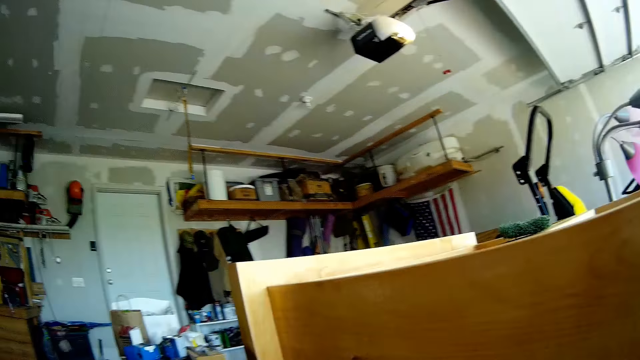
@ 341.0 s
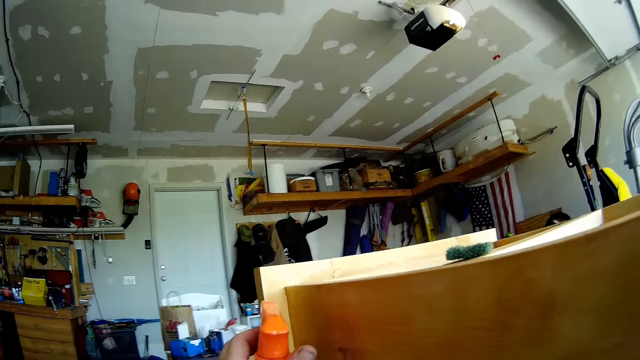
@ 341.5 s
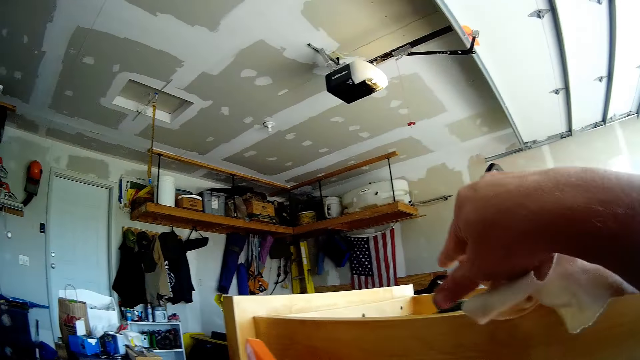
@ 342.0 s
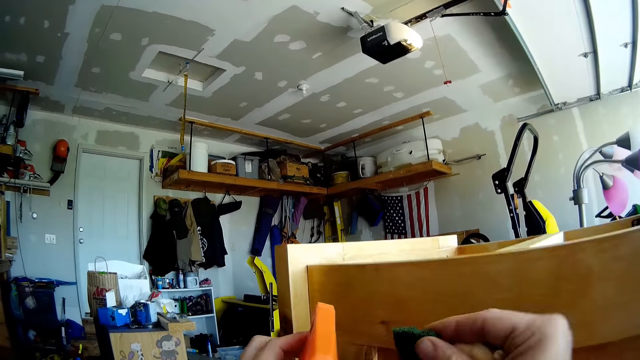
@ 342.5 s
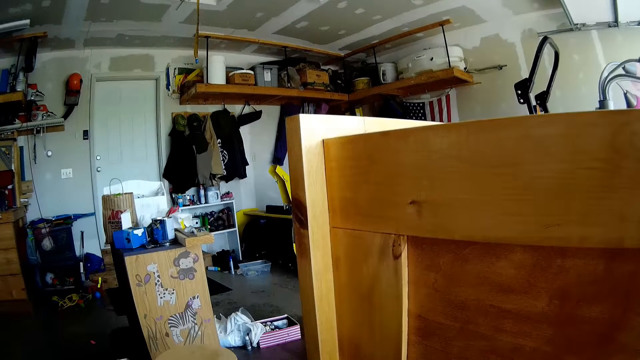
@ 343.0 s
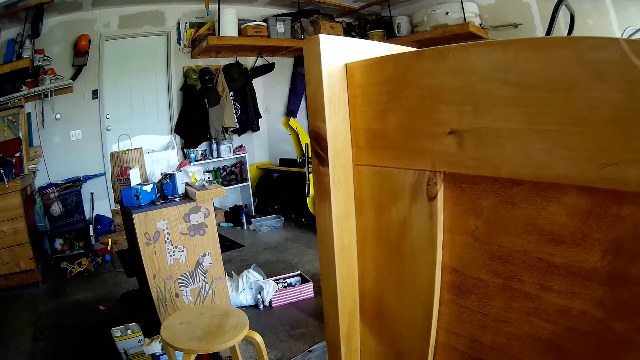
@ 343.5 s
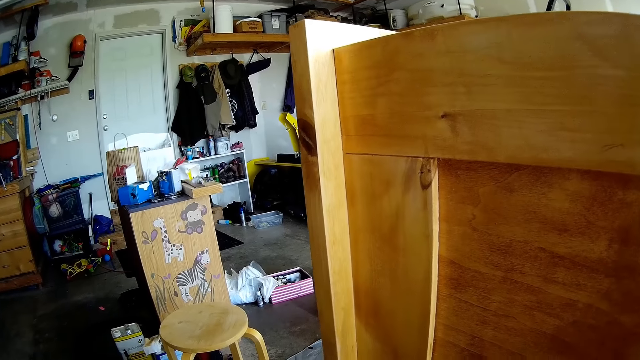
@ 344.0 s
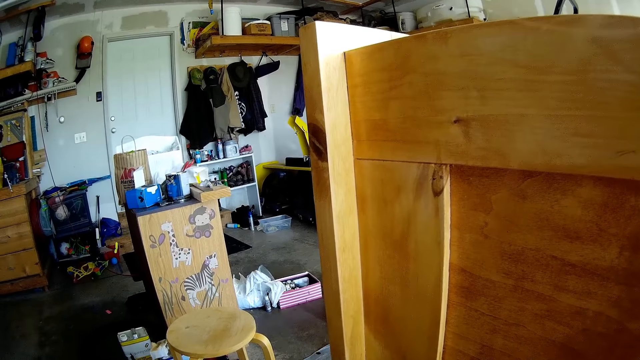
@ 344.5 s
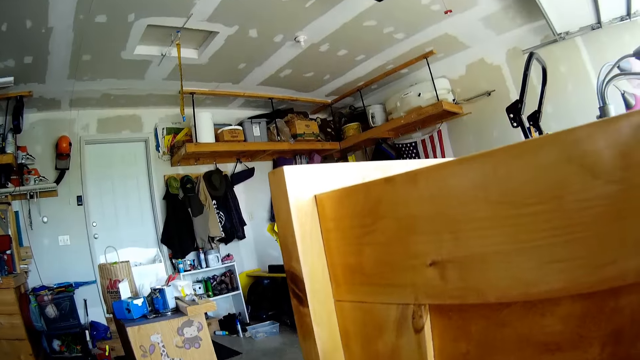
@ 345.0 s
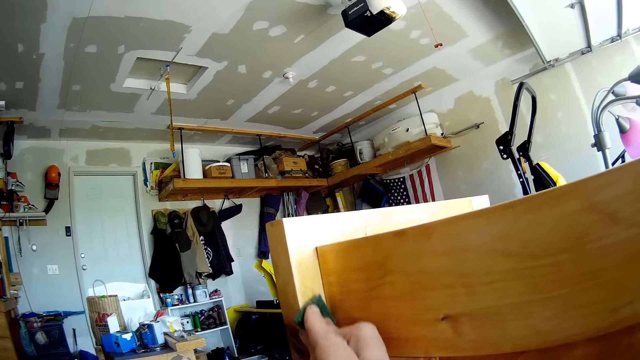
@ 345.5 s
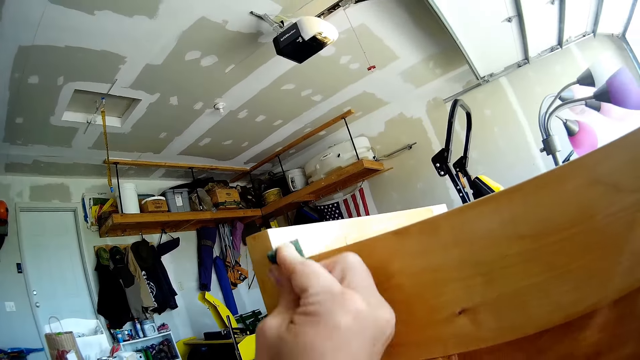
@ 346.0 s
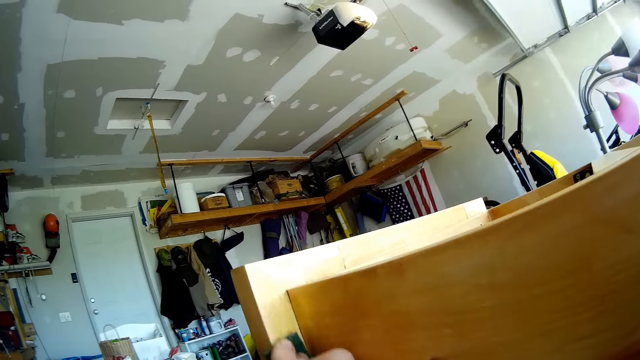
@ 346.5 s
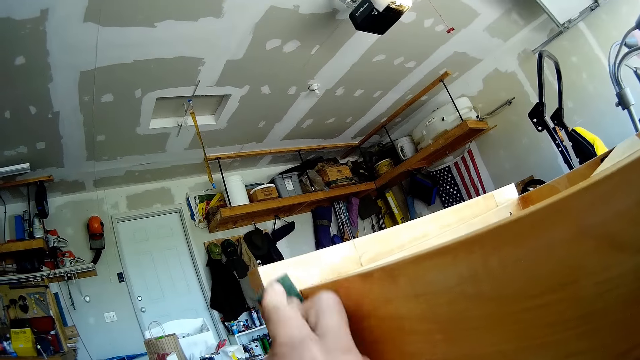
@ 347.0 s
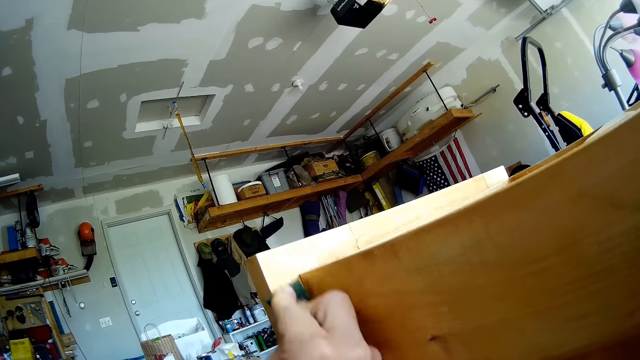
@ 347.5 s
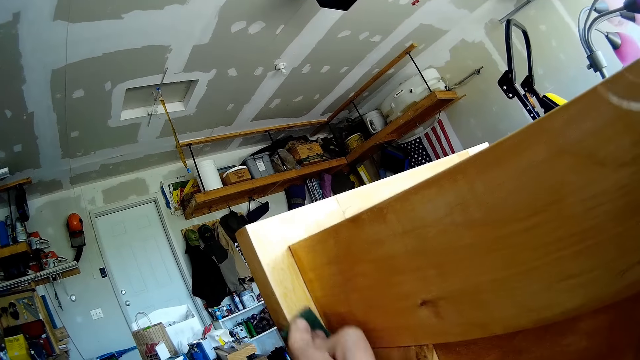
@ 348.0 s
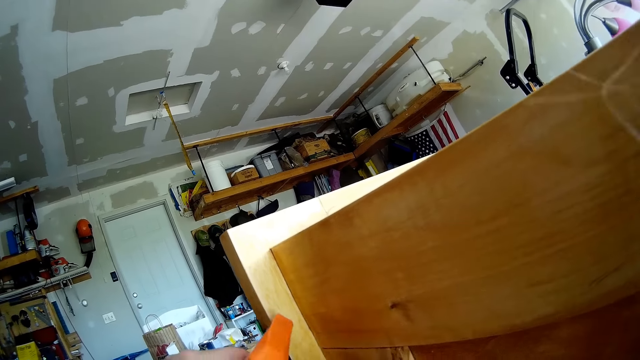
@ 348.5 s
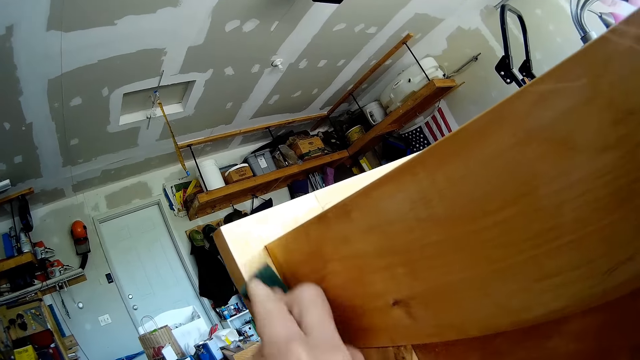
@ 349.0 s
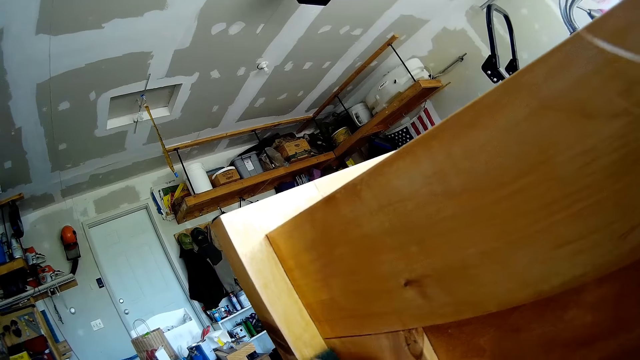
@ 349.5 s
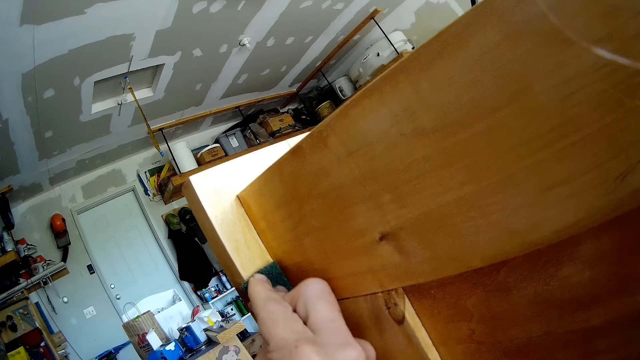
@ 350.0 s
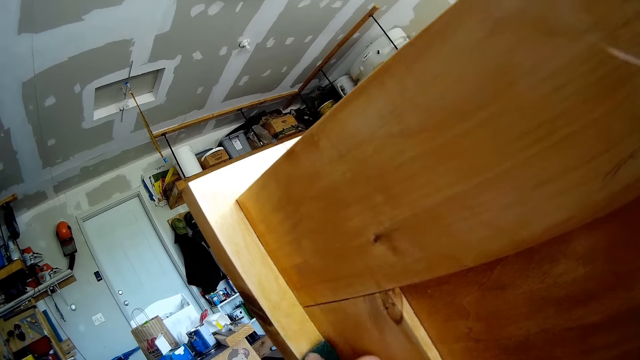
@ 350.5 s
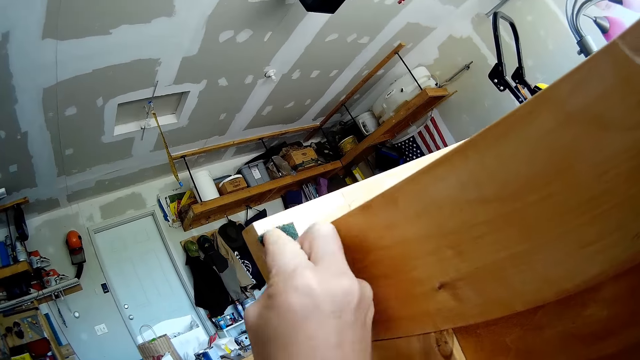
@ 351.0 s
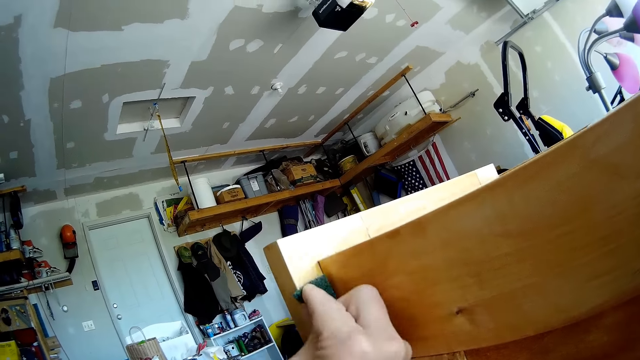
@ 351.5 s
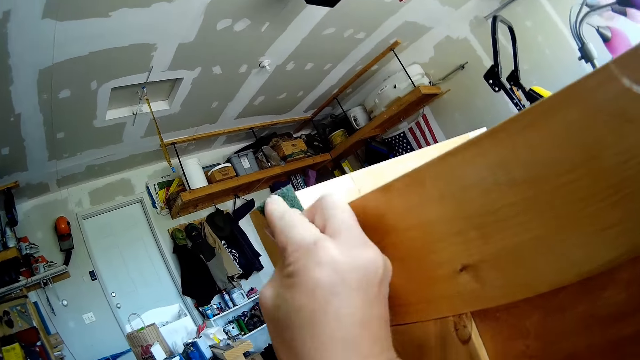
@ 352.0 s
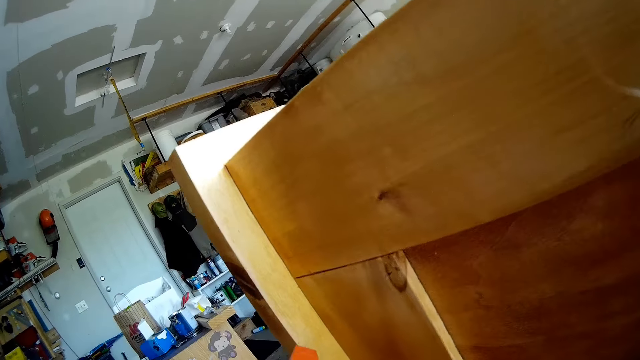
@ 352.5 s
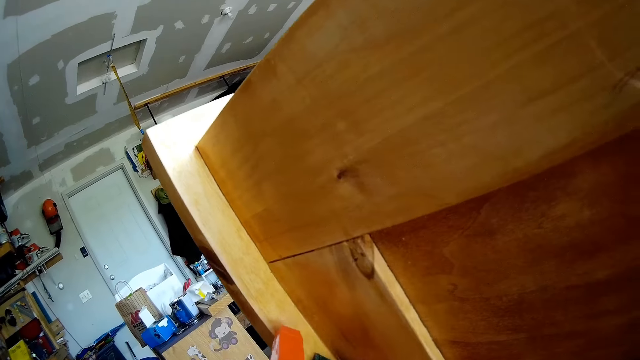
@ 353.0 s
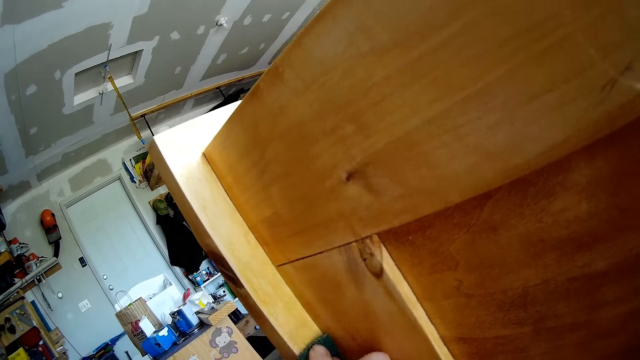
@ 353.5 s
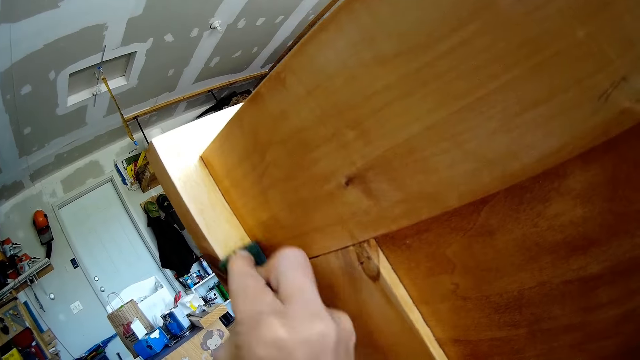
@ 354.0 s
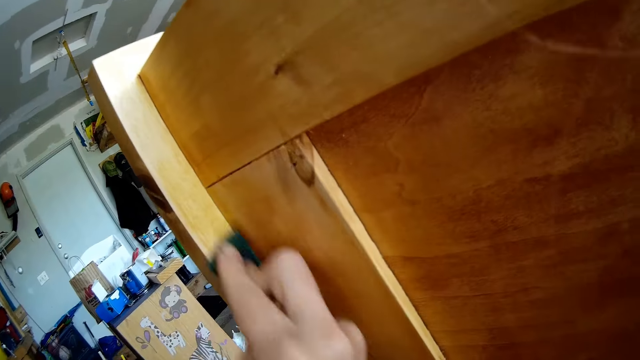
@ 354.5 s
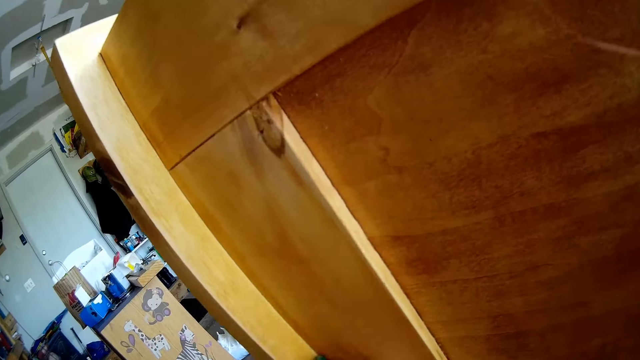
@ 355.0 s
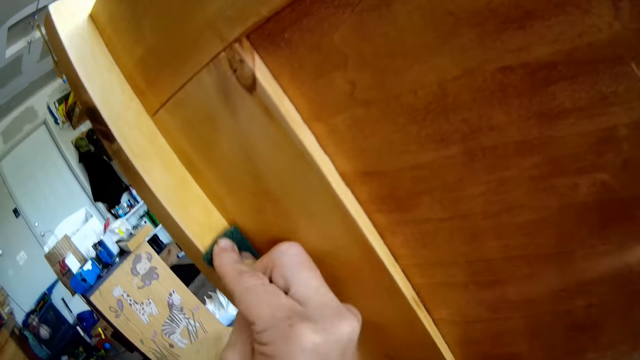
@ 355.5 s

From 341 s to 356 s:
The camera wearer sprays the shelf with the wood cleaner in her left hand. She picks up the abrasive on the shelf with her right hand. She stares at the wooden rack. She brushes the shelf with the abrasive in her right hand. She sprays the shelf with the wood cleaner in her left hand. She brushes the shelf with the abrasive in her right hand. She sprays the shelf with the wood cleaner in her left hand. She brushes the shelf with the abrasive in her right hand.

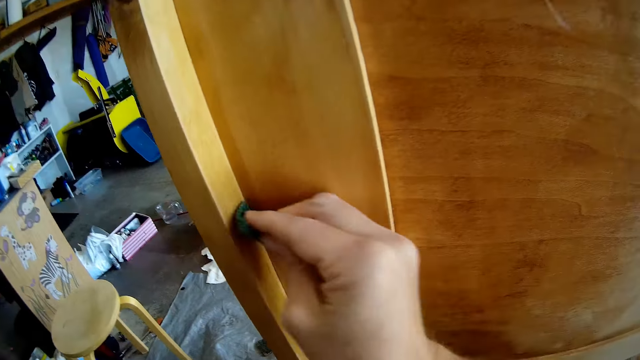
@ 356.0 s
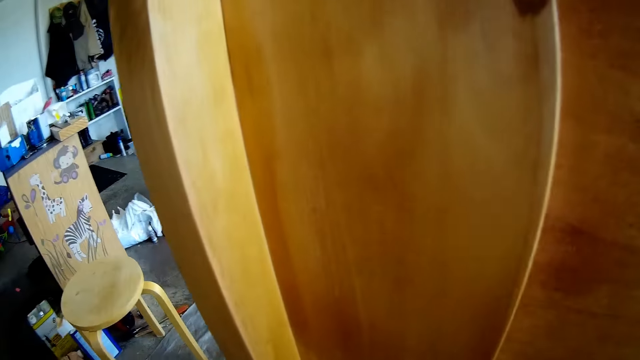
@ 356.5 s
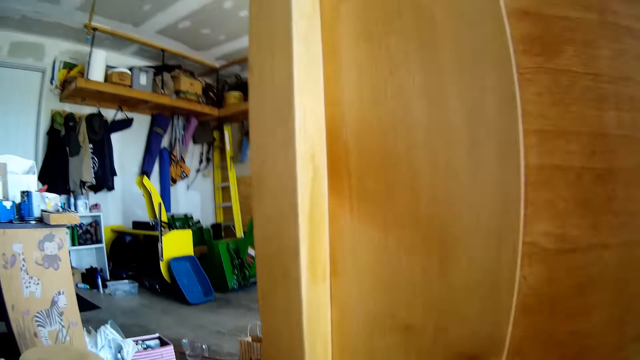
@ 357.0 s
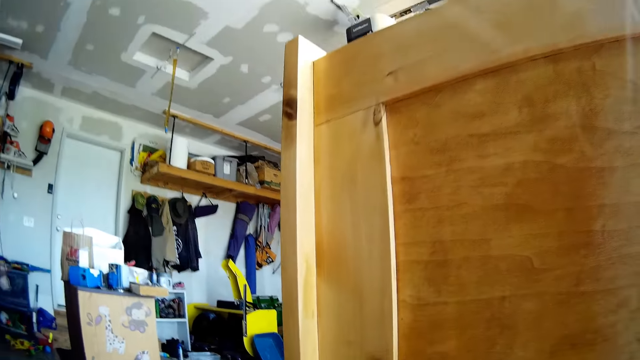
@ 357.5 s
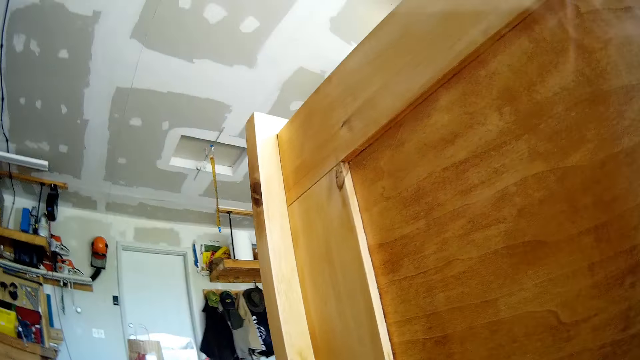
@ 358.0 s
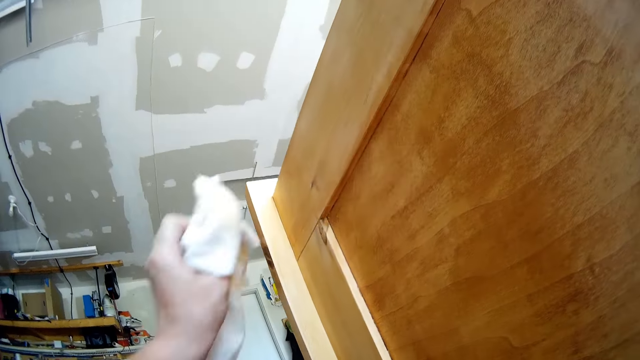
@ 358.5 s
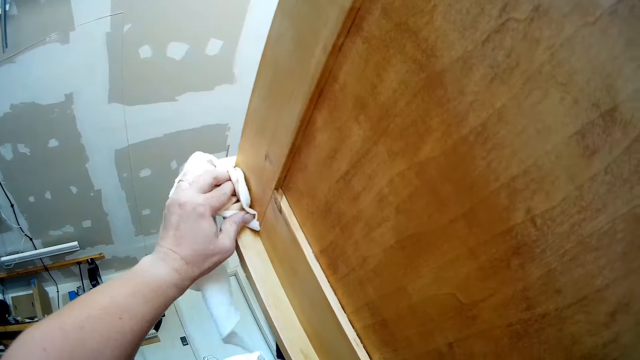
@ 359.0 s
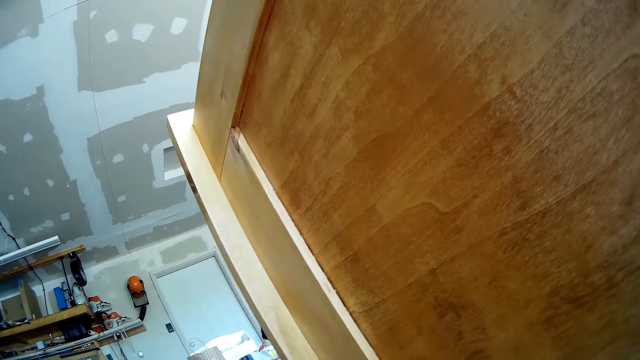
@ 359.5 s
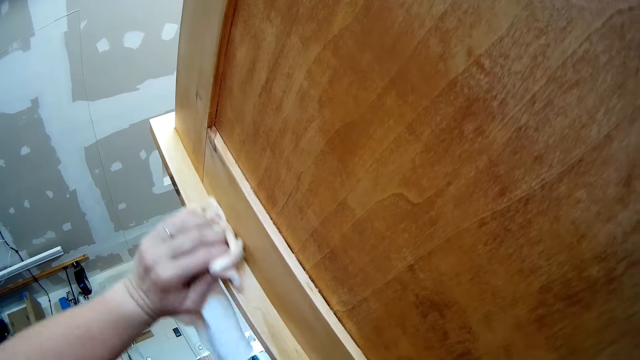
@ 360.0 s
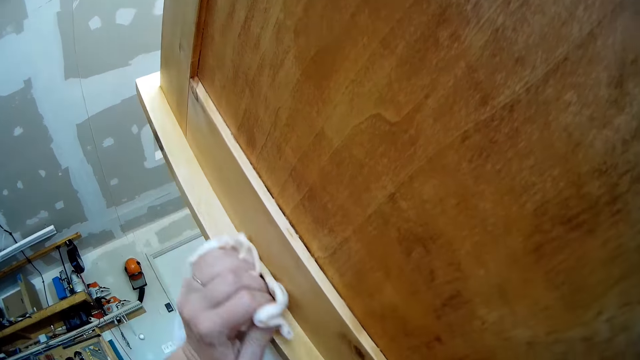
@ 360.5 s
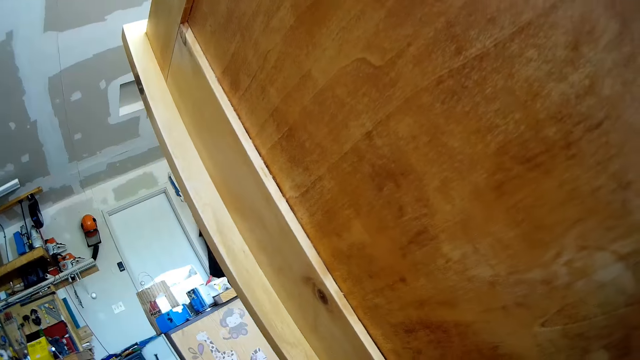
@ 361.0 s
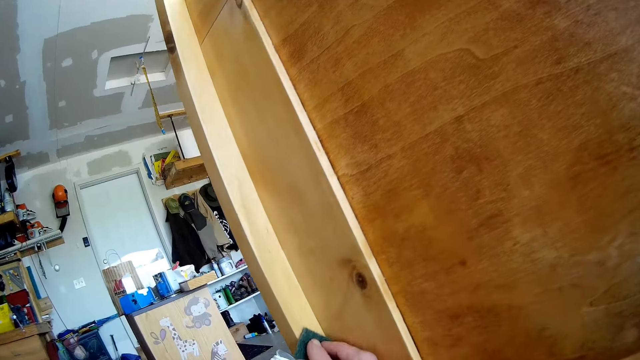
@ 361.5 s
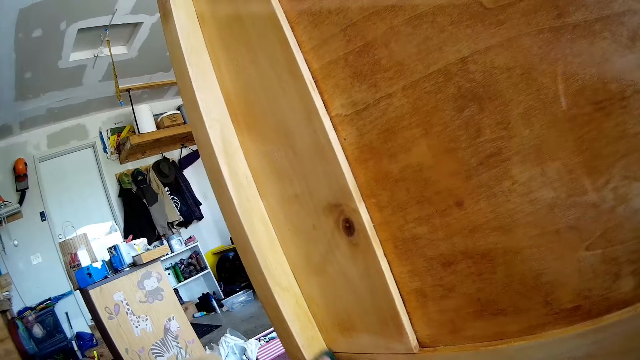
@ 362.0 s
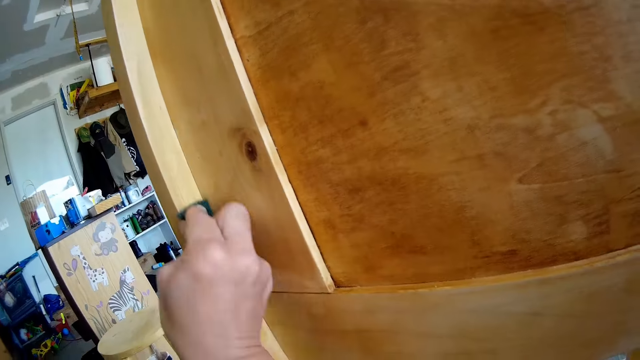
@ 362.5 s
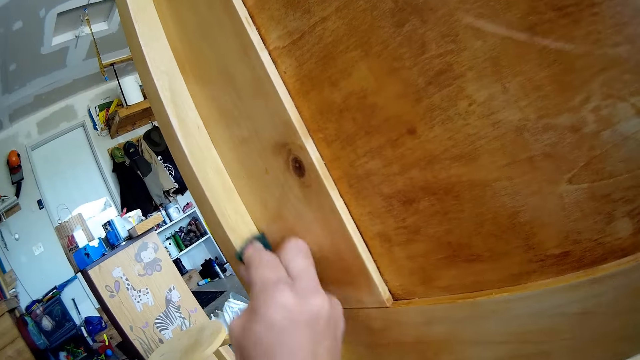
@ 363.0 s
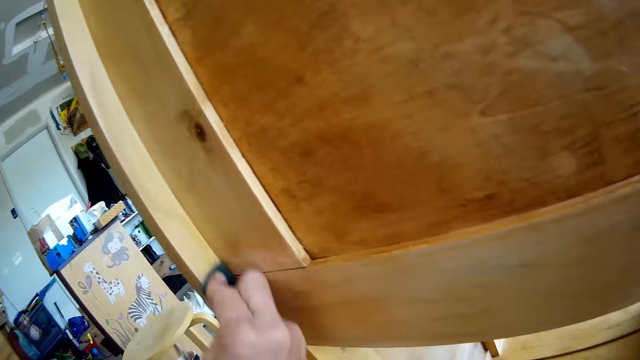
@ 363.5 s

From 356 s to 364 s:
The camera wearer stares at the wooden rack. She cleans the shelf with the wipe in her left hand. She brushes the shelf with the abrasive in her right hand.
